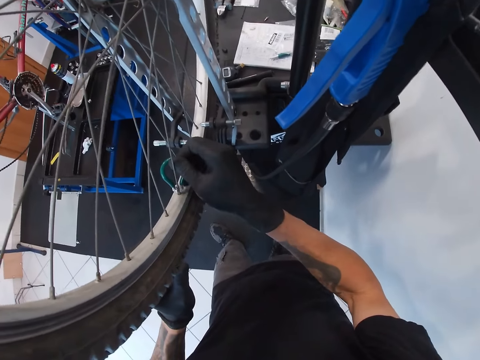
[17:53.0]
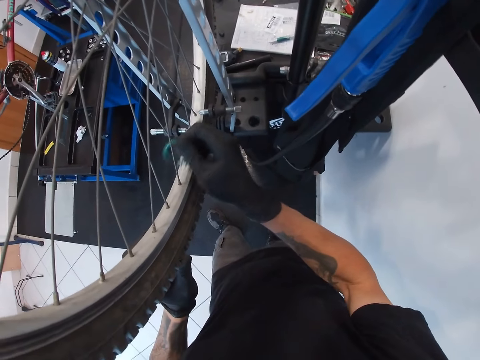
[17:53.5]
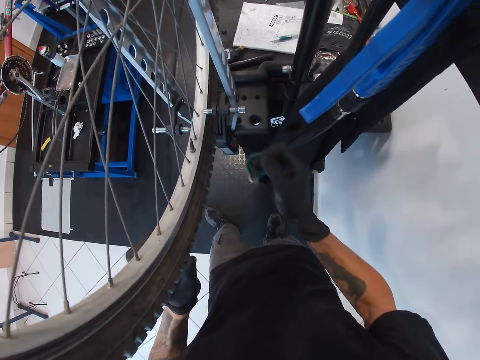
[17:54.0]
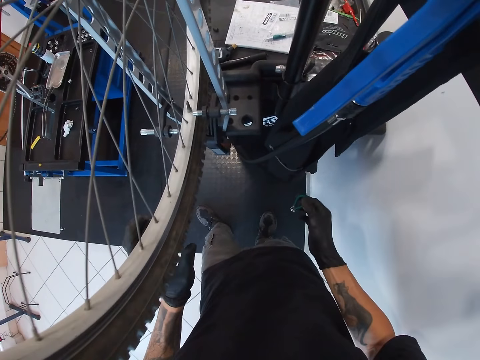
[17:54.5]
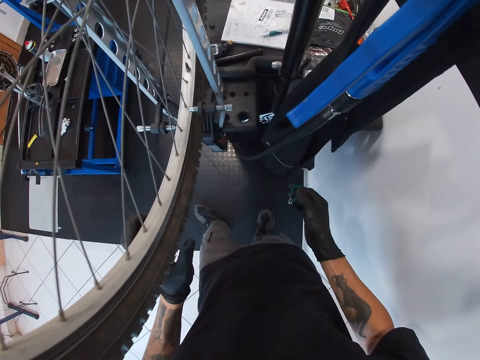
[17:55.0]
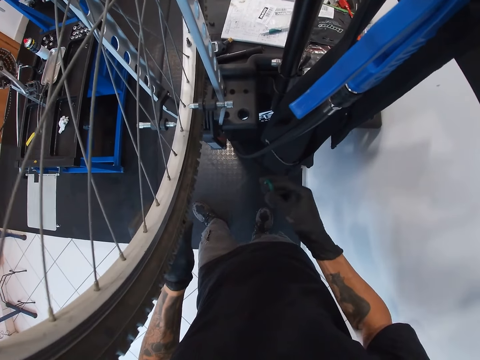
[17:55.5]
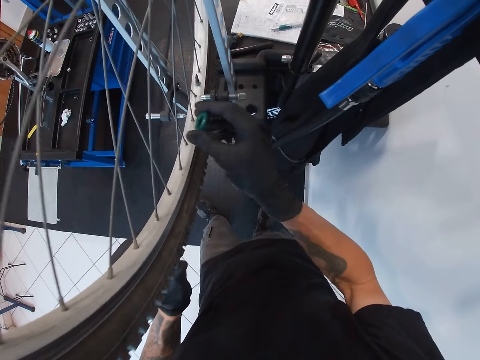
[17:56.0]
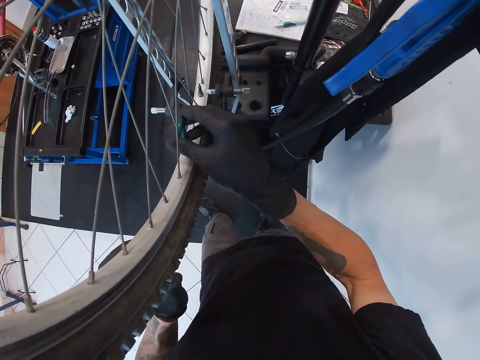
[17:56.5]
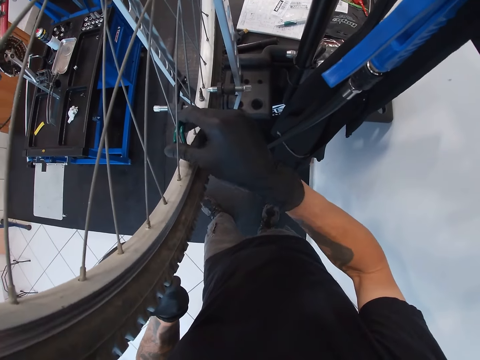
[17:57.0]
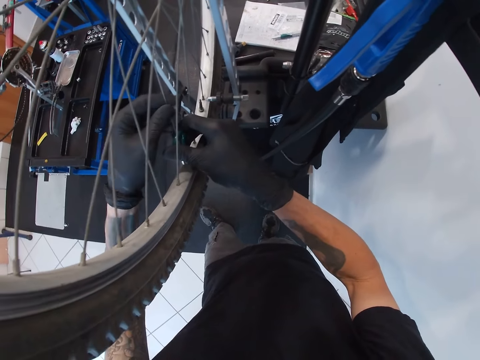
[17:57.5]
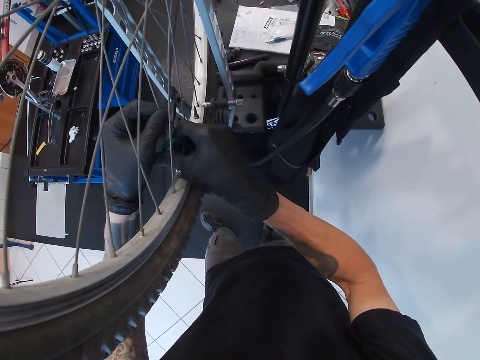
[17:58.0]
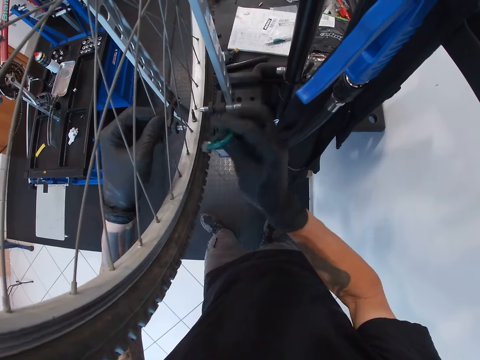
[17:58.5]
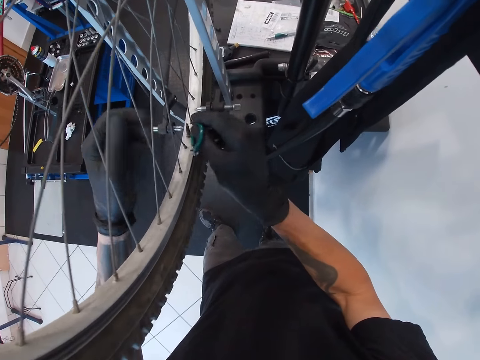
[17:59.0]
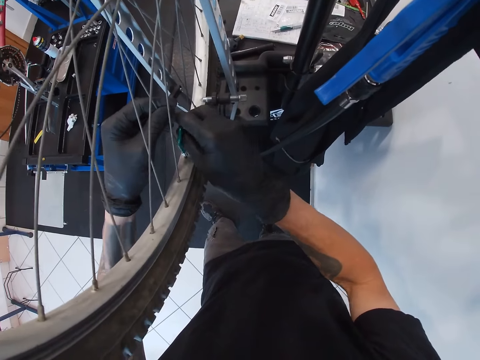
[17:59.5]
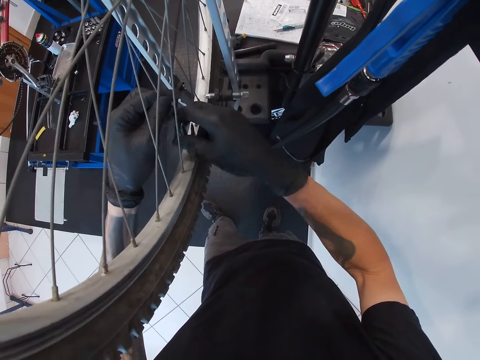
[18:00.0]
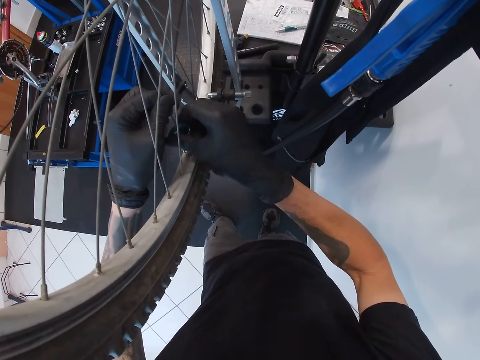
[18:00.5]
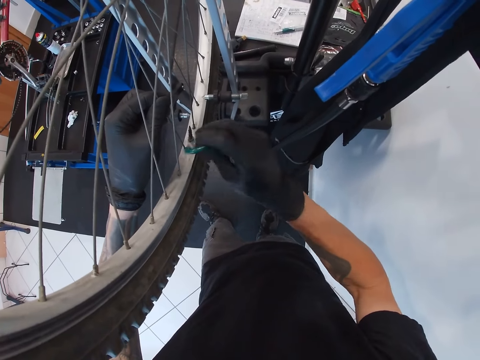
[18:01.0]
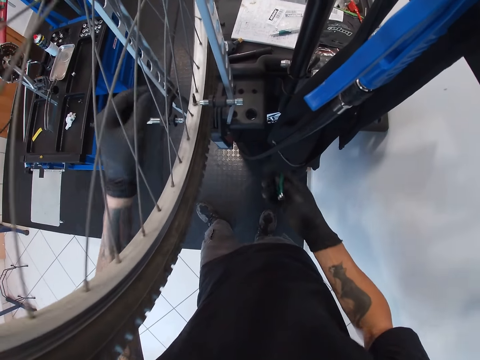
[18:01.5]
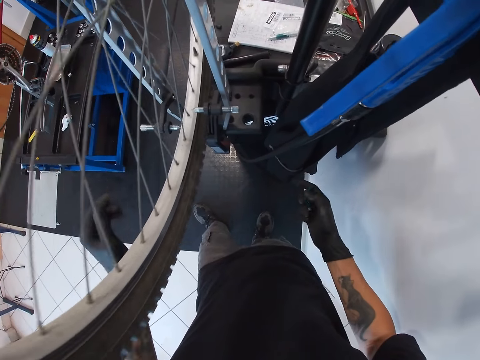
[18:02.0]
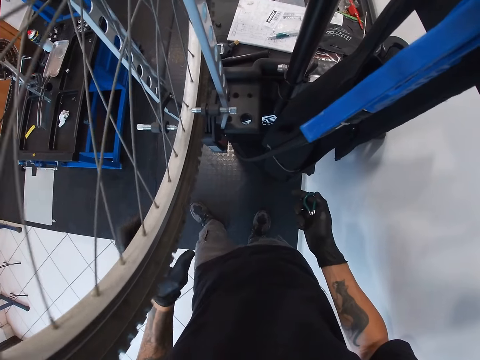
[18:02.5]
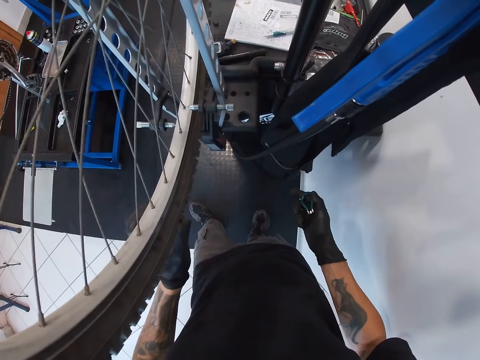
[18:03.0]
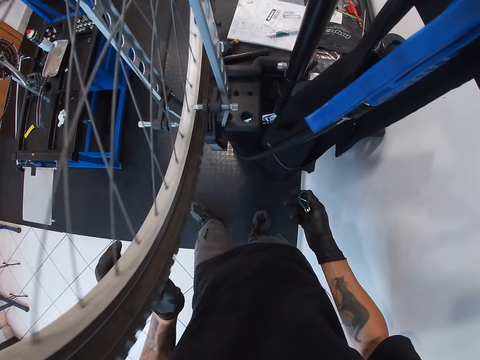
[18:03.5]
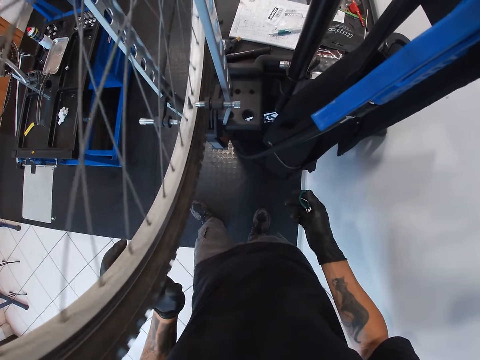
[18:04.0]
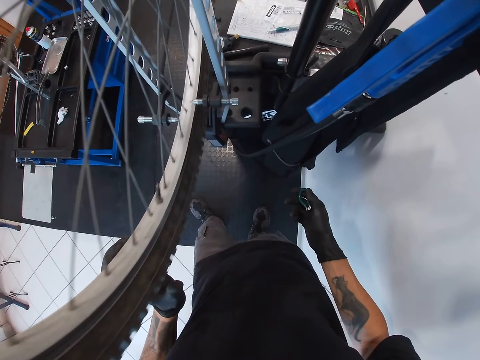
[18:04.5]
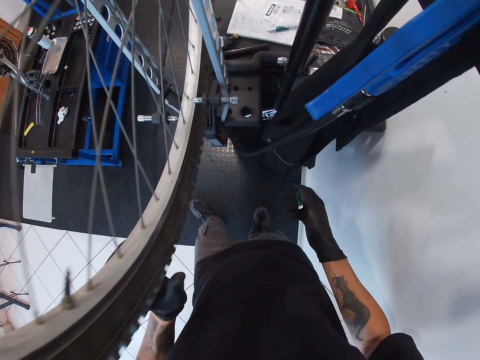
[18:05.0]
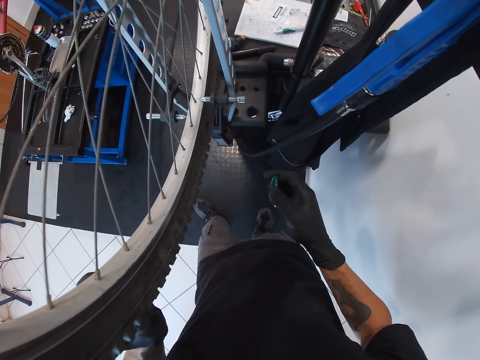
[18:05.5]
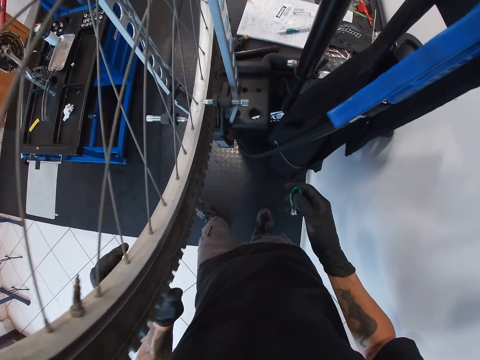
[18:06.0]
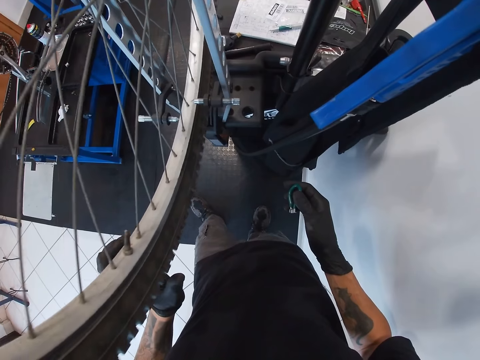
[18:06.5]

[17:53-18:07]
The camera wearer spins a tire. He holds the spoke of the bicycle with his left hand. He tightens the bicycle spoke nipple with the spoke key in his right hand. He holds the spoke of the bicycle with his left hand. He tightens the bicycle spoke nipple with the spoke key in his right hand. He rolls the tyre of the bicycle with his left hand.

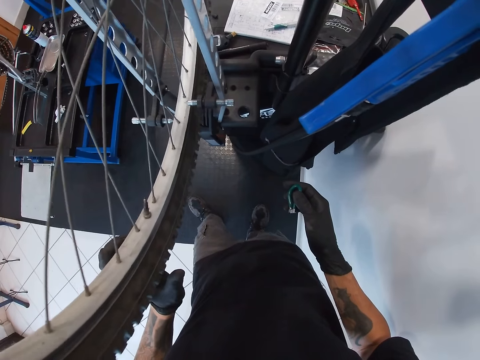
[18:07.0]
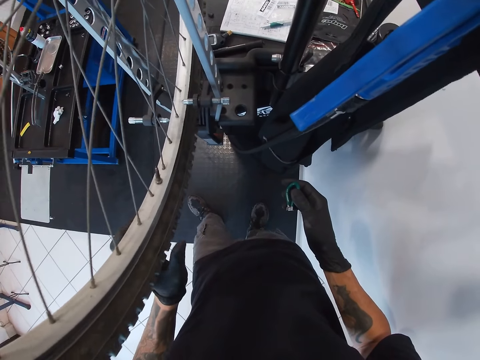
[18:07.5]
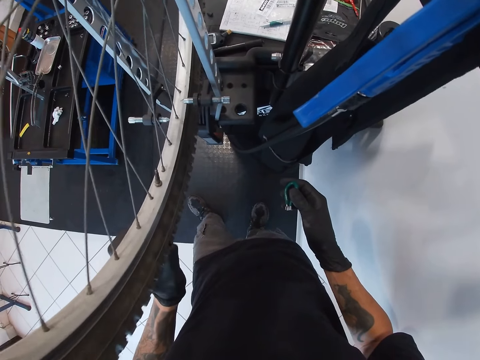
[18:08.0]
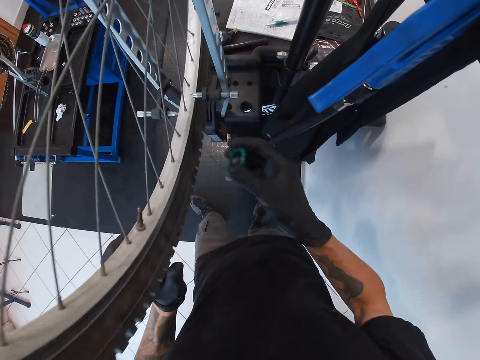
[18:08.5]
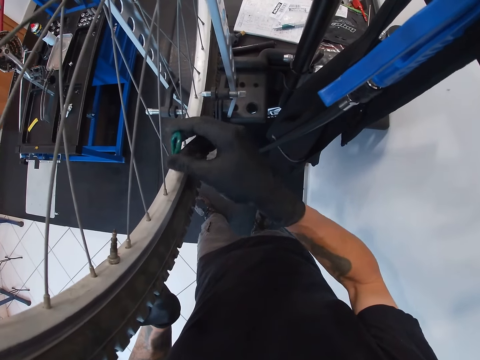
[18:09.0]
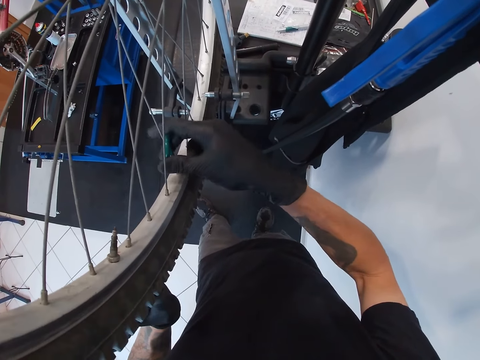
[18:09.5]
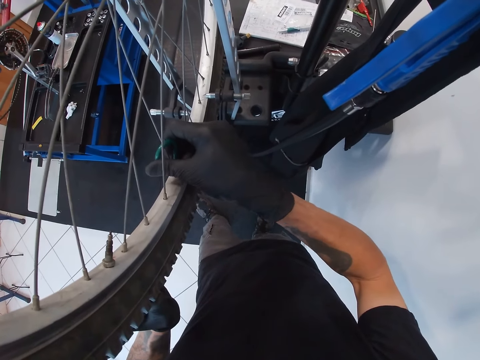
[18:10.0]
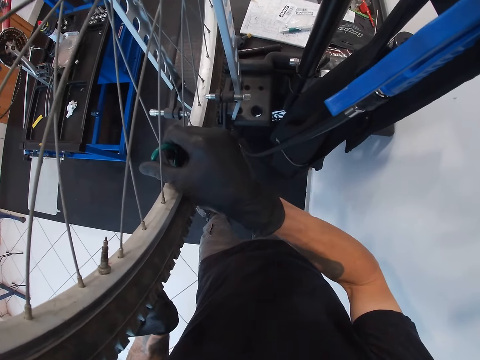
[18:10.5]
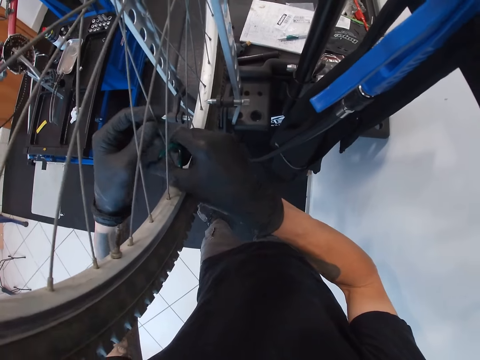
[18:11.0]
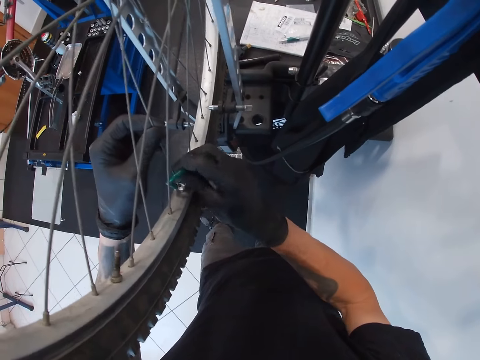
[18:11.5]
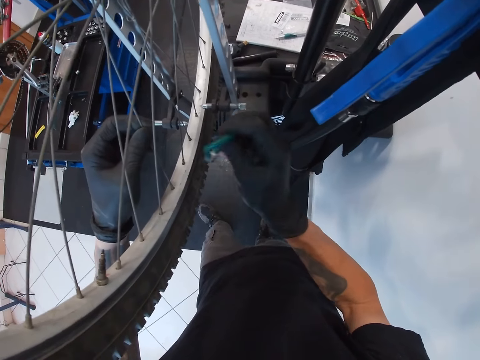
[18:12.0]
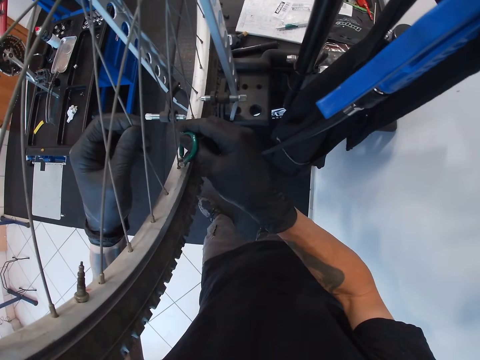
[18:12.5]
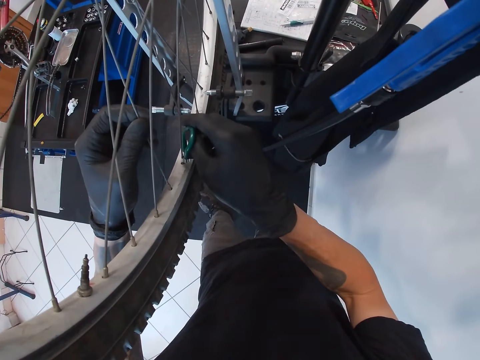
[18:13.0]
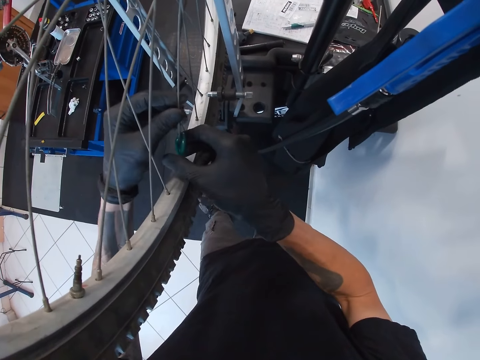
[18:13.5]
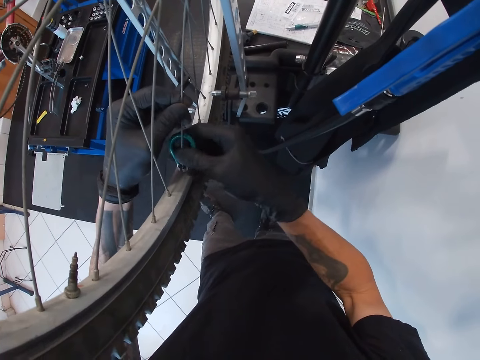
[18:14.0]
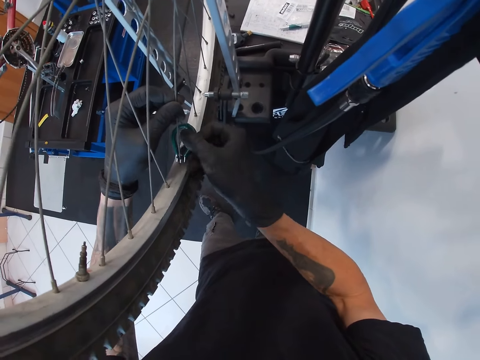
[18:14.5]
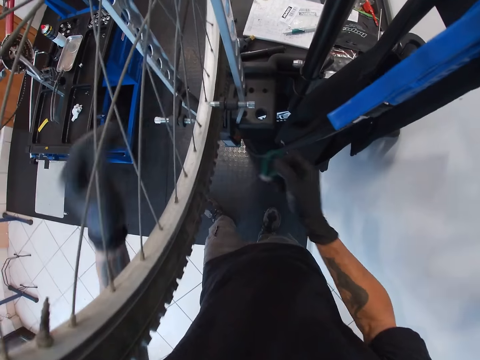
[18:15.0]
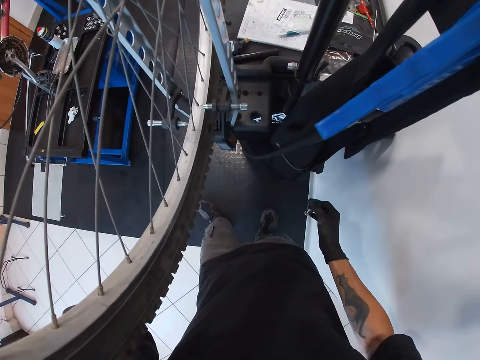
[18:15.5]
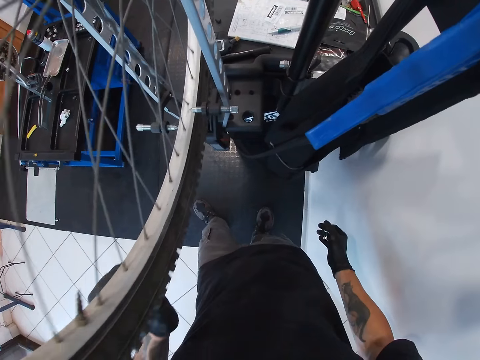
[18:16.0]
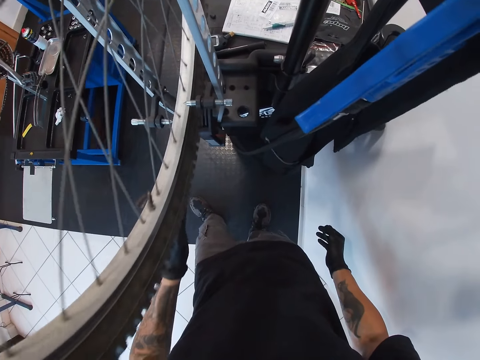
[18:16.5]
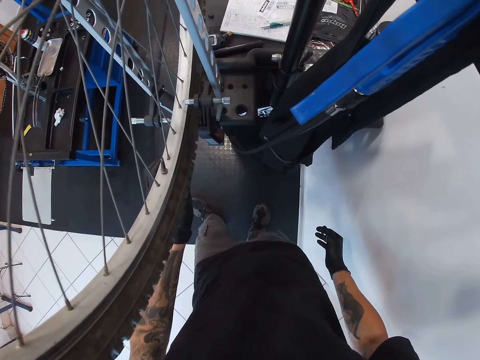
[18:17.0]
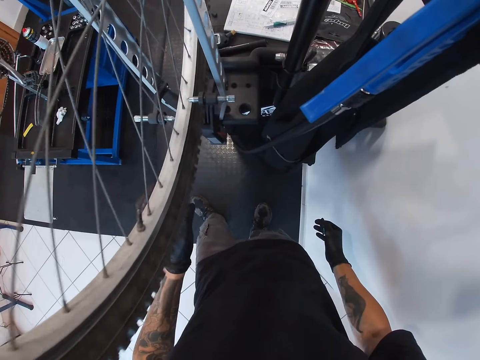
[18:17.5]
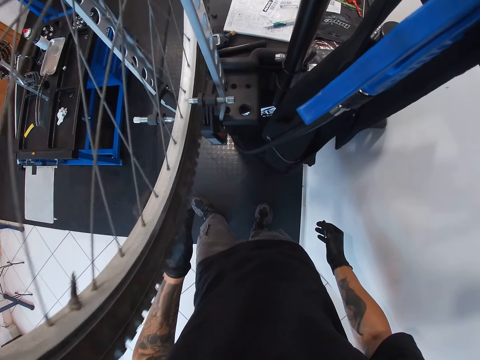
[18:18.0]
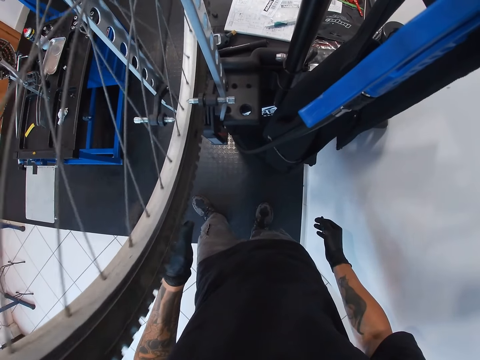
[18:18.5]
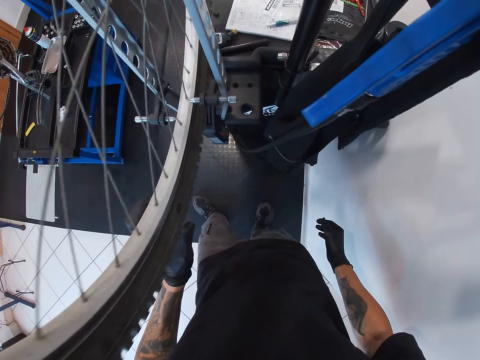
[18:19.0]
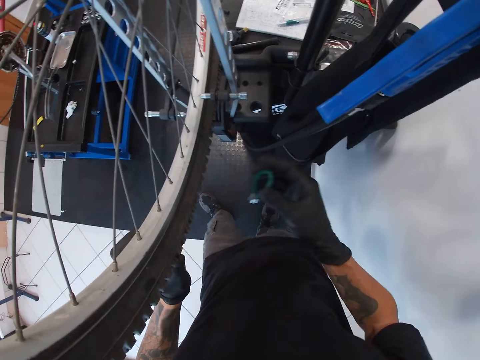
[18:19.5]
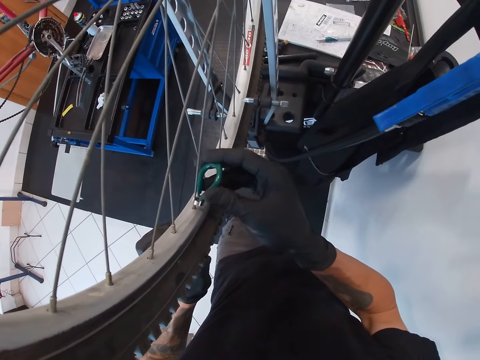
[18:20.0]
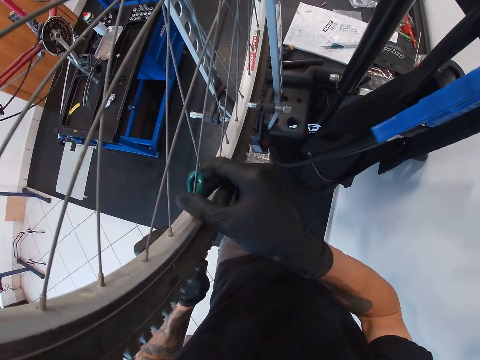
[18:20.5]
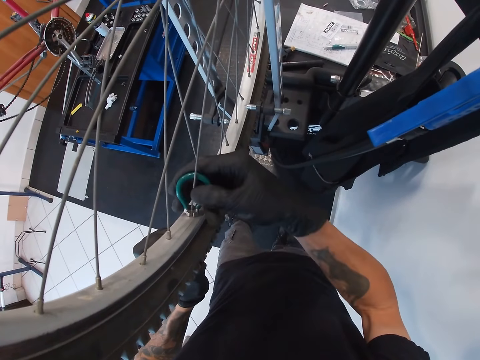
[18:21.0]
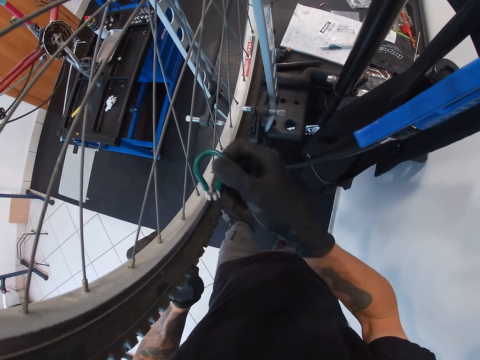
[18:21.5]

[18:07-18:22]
The camera wearer tightens the bicycle spoke nipple with the spoke key in his right hand. He holds the spoke of the bicycle with his left hand. He holds the spoke of the bicycle with his left hand again. He tightens the bicycle spoke nipple with the spoke key in his right hand. He rolls the tyre of the bicycle with his left hand and moves both hands from the bicycle. He lifts the spoke wrench. He turns the spoke nipple with the wrench in his right hand. He inserts the spoke wrench into the bicycle.
